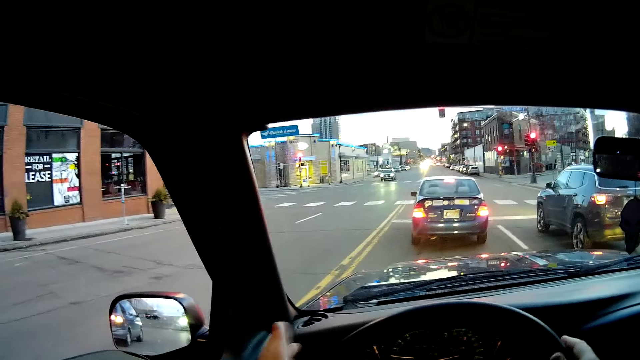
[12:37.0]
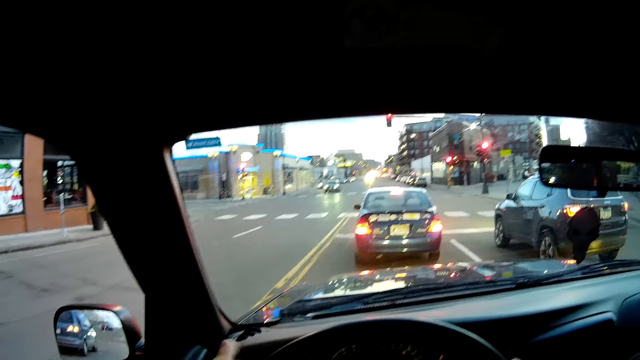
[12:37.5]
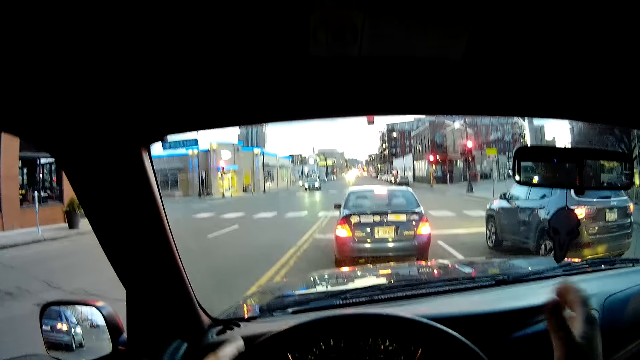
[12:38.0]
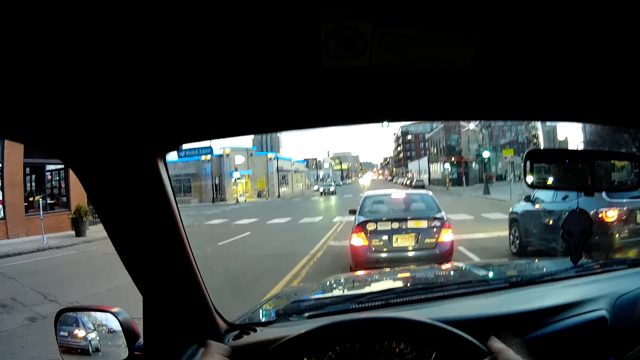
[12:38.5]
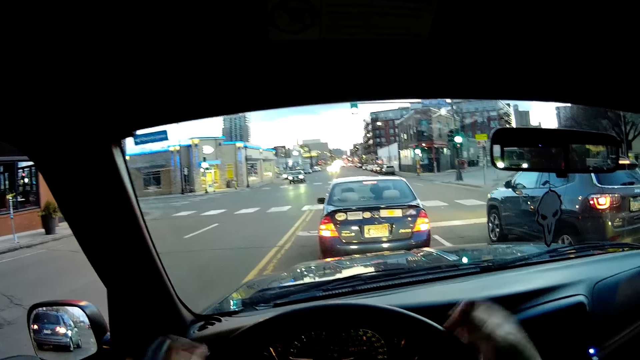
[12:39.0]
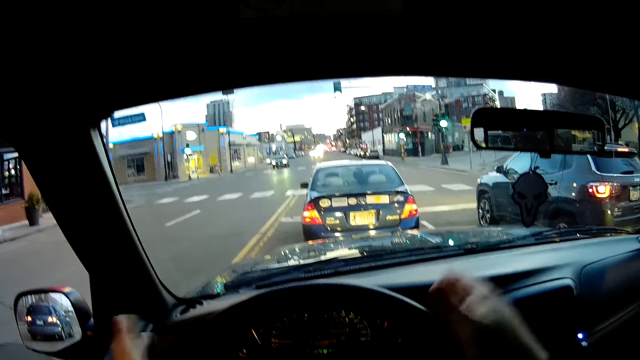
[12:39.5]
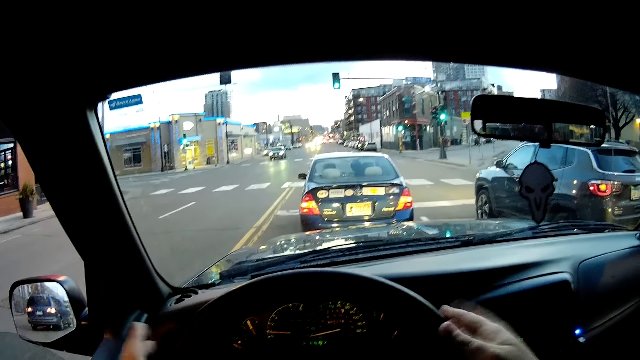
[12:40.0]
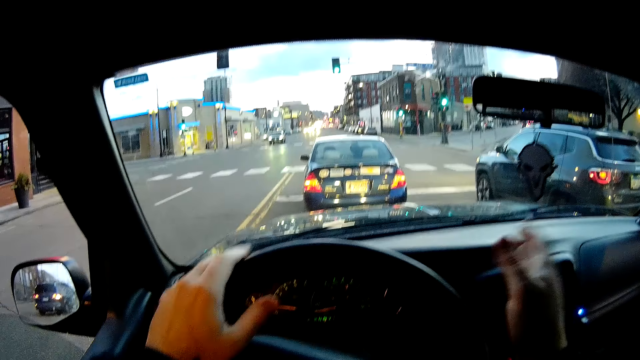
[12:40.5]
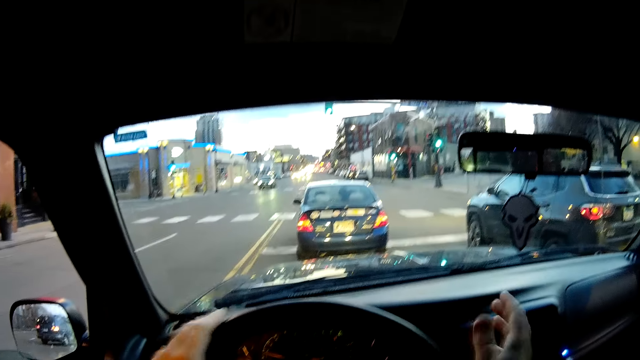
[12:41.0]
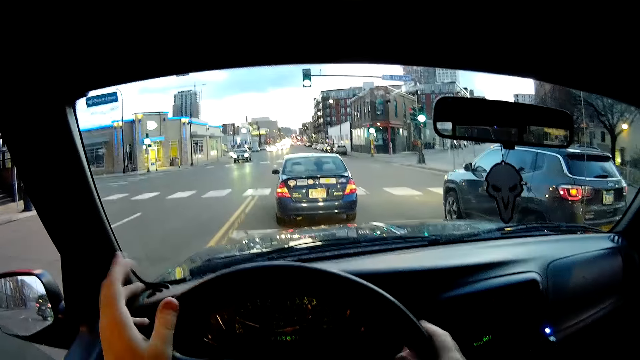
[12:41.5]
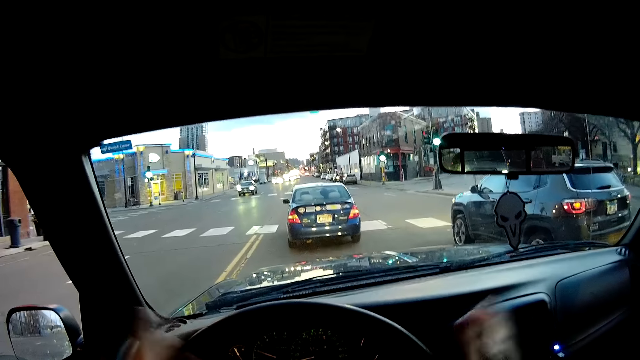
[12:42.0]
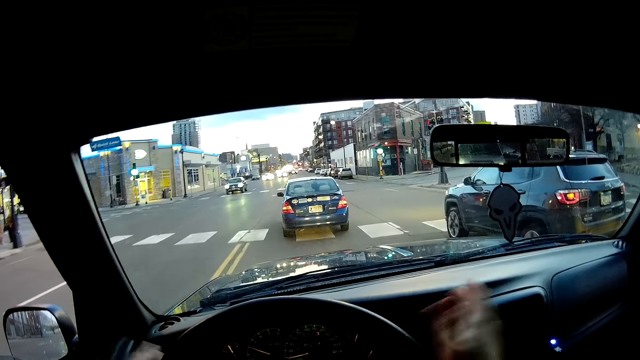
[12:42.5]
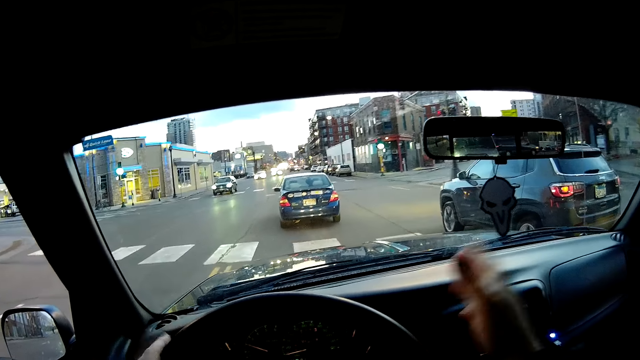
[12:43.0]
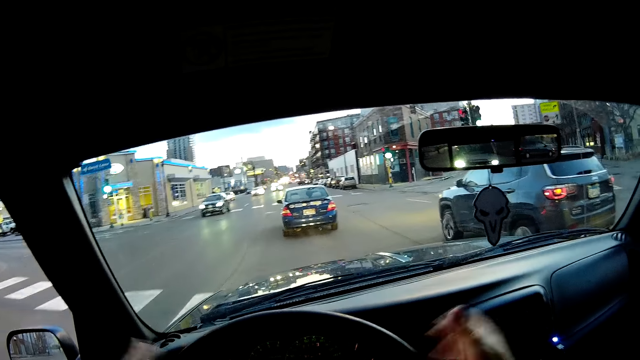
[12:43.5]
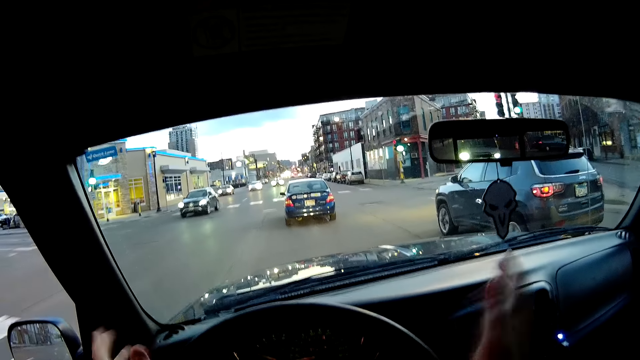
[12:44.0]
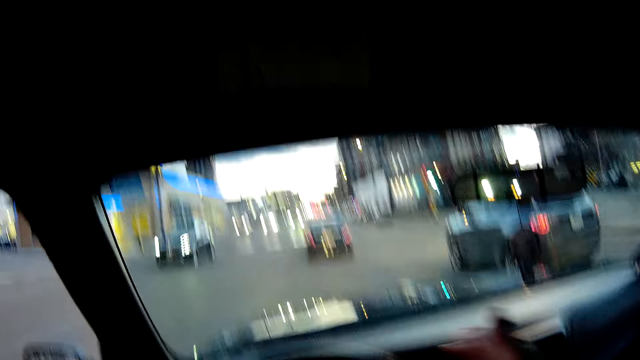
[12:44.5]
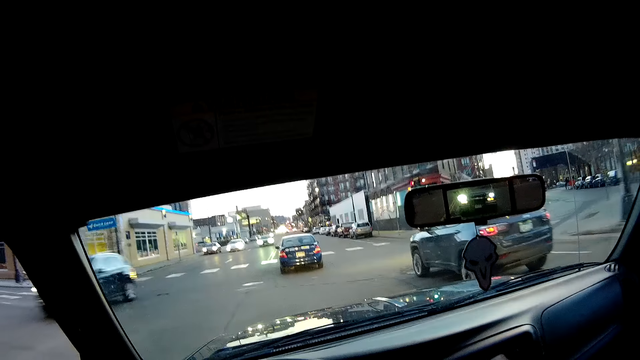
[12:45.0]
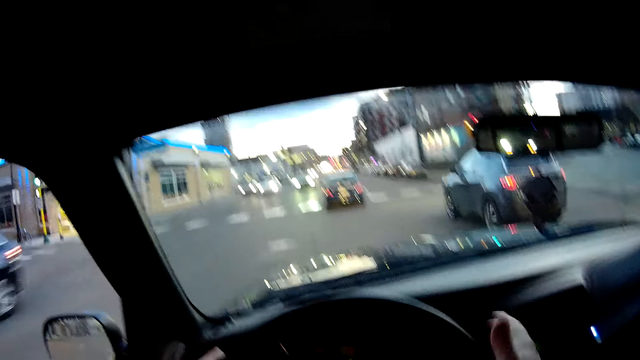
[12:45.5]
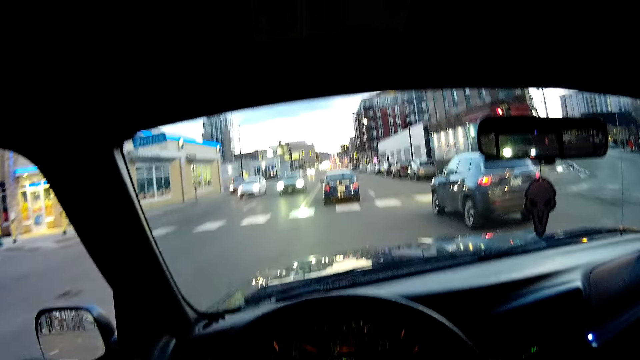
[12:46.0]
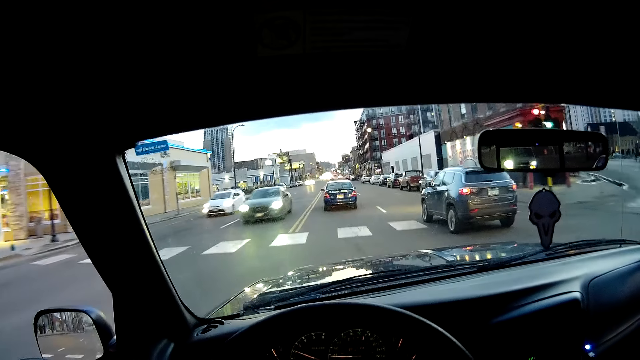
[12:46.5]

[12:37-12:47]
The camera wearer taps the steering wheel with his palms. He moves the car. He taps the steering wheel with his palms.

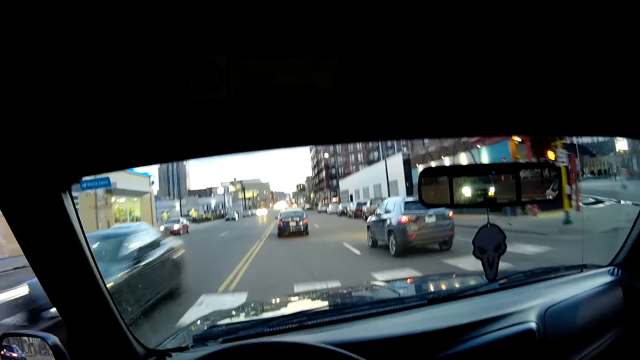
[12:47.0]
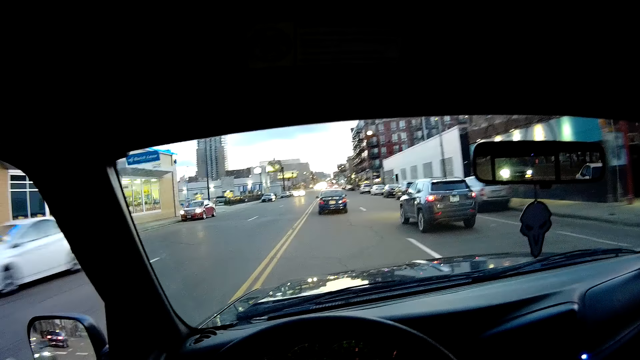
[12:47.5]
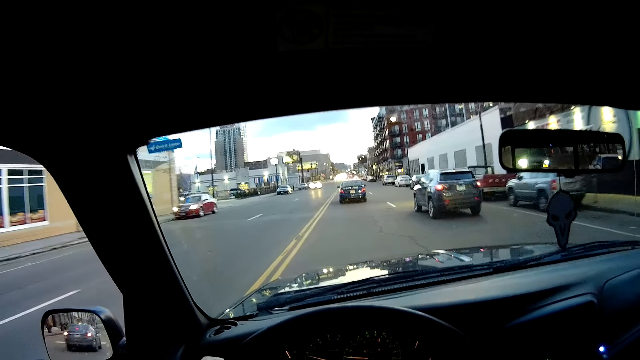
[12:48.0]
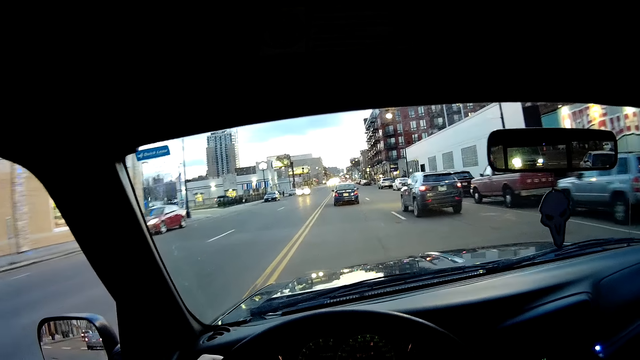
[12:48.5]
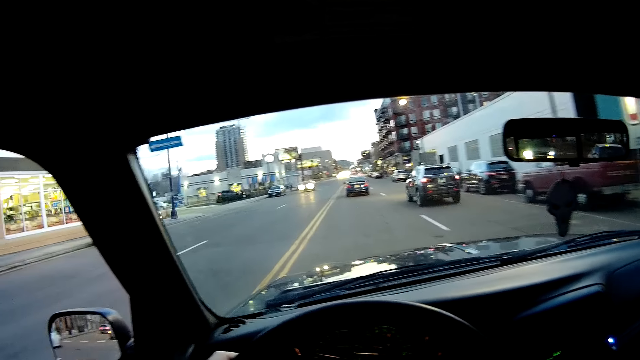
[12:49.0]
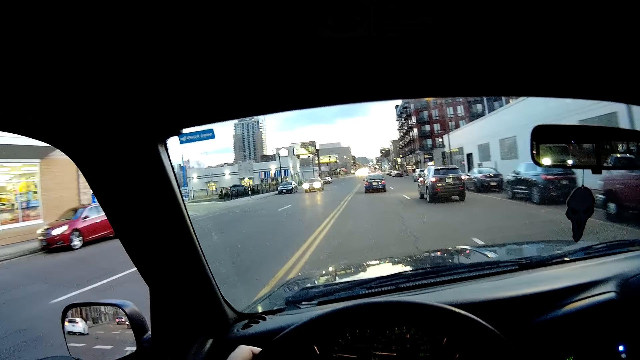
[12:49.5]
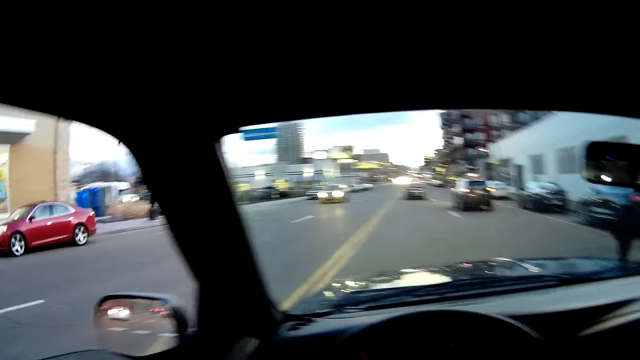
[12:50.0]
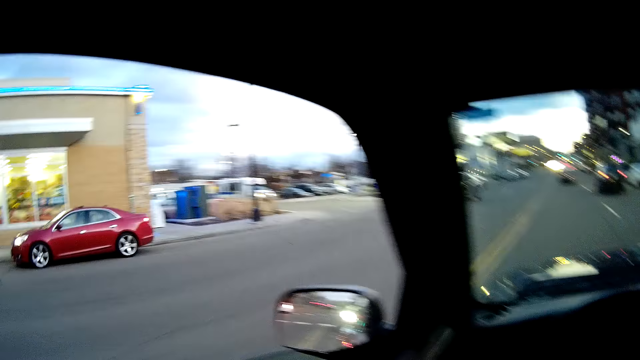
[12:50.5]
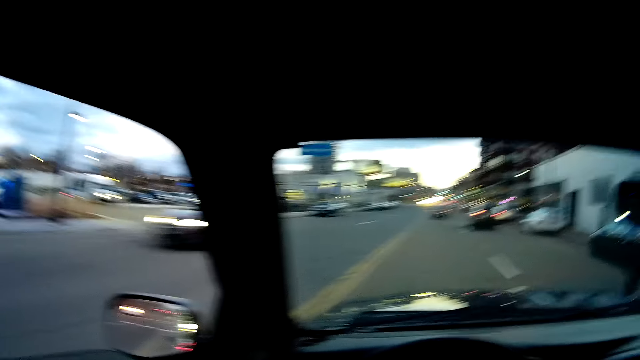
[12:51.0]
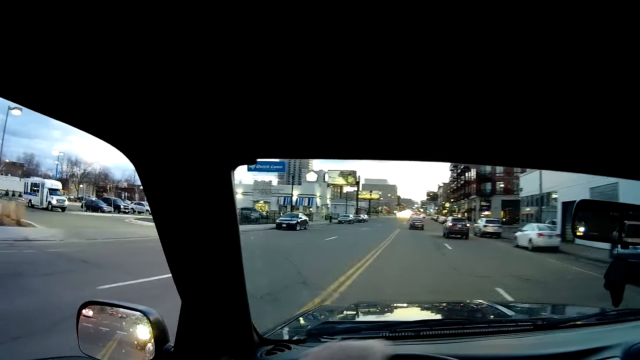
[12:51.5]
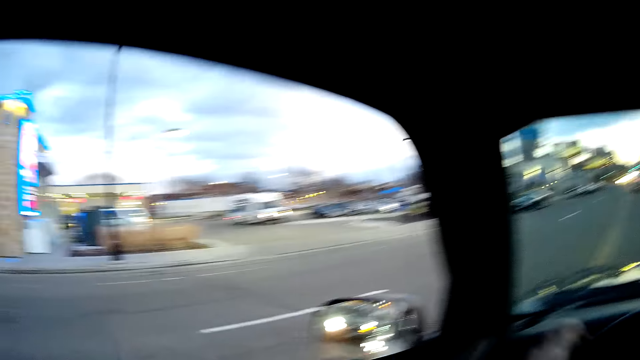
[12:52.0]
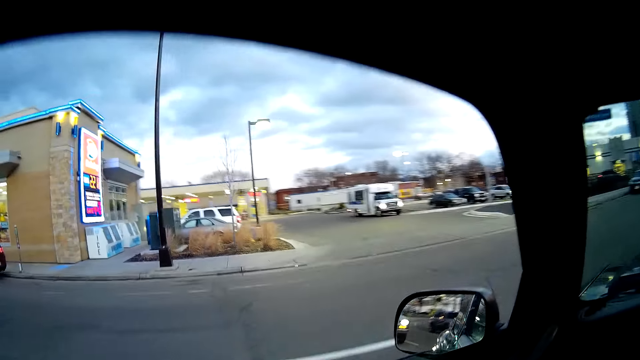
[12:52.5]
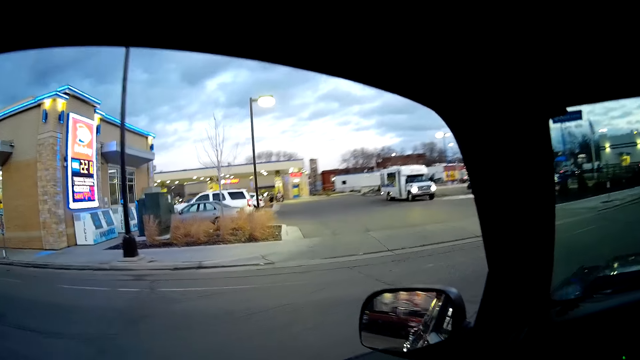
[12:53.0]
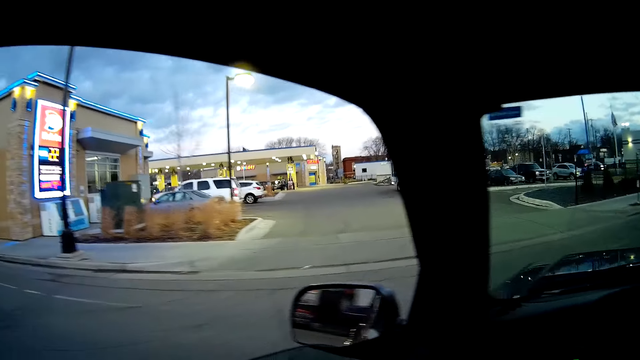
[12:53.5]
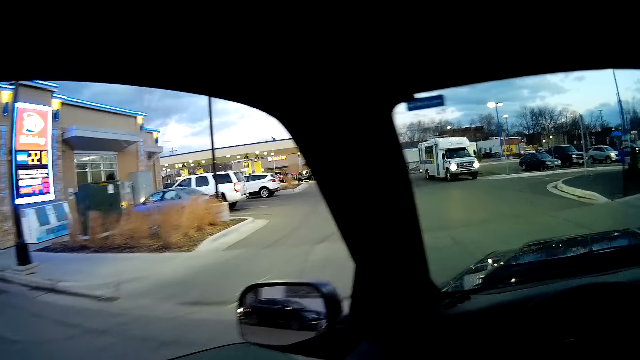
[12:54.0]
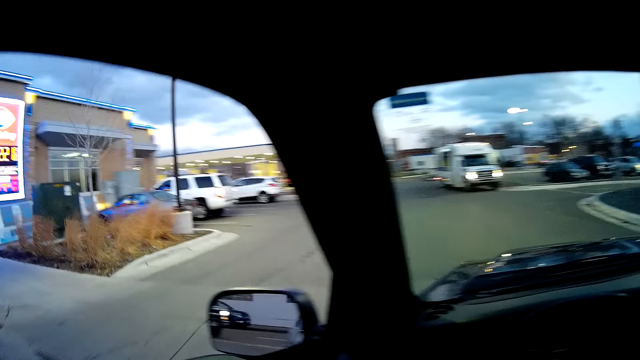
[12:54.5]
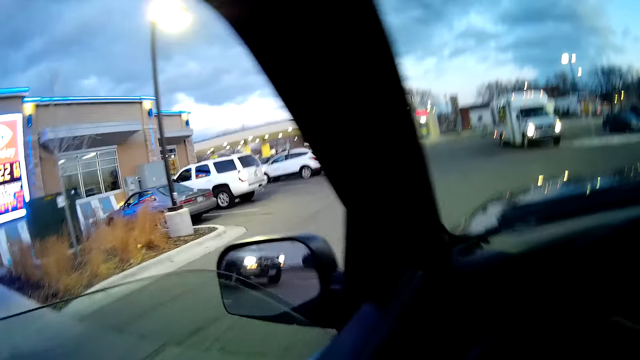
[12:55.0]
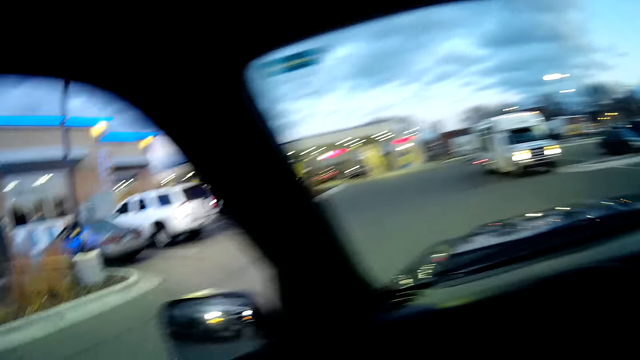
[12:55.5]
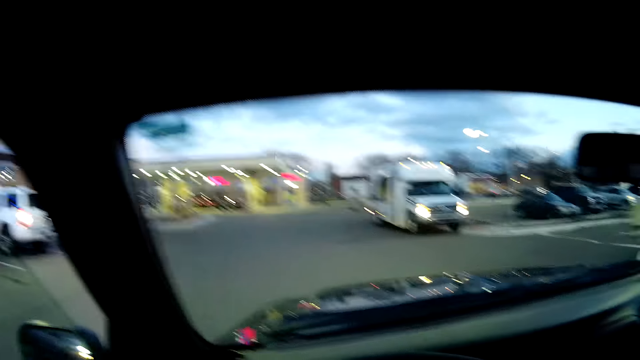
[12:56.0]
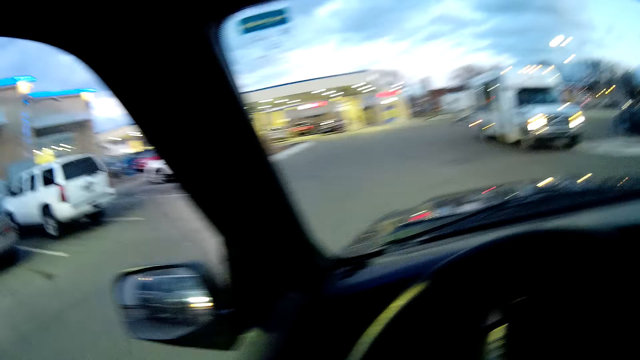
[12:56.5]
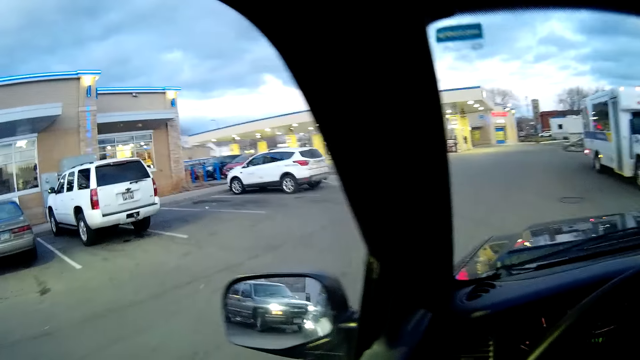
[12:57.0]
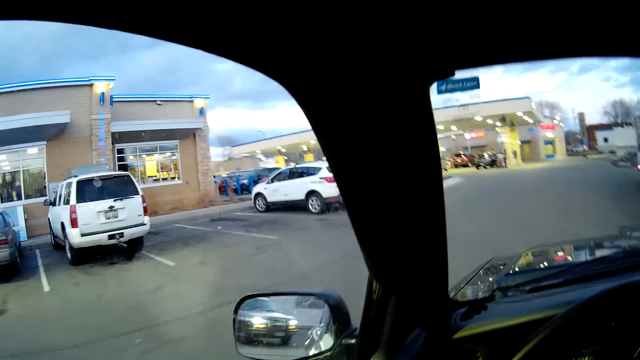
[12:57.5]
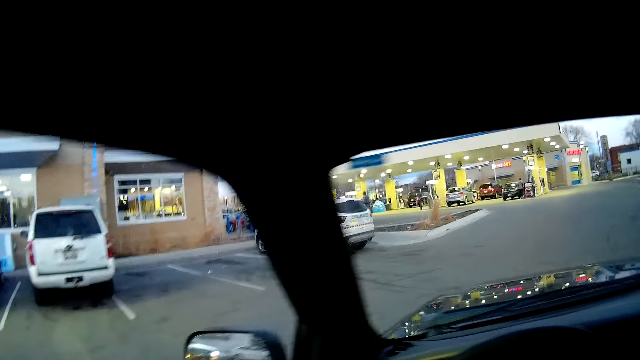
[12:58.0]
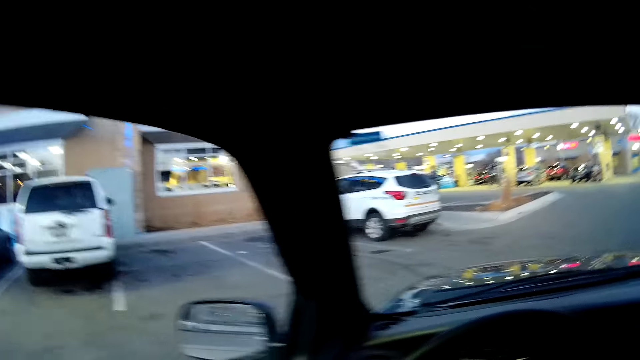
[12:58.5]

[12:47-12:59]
The camera wearer drives. They look around. They turn to the left.
